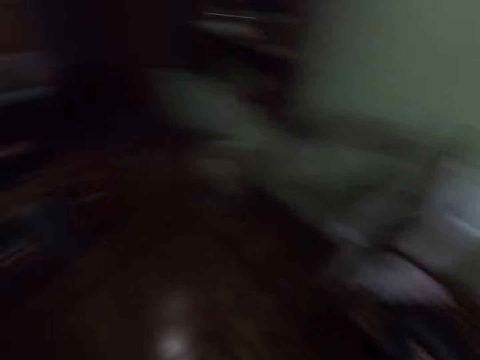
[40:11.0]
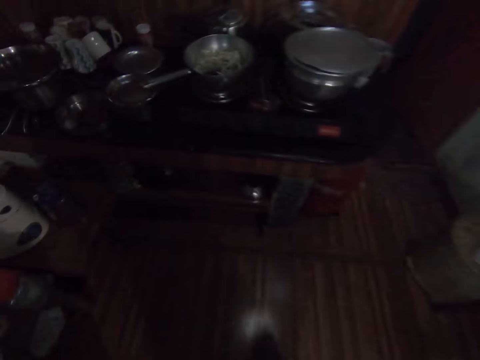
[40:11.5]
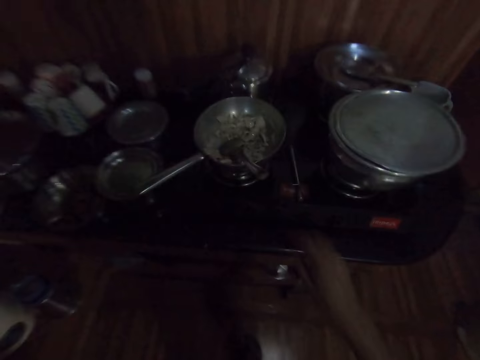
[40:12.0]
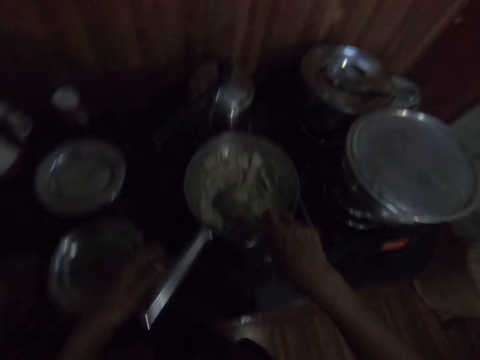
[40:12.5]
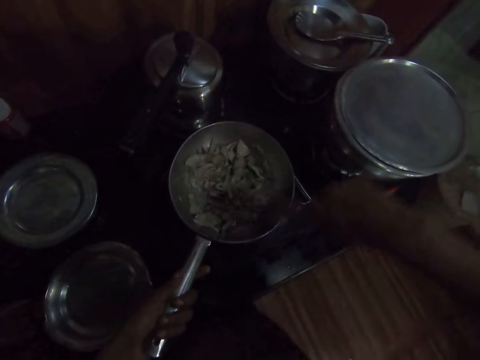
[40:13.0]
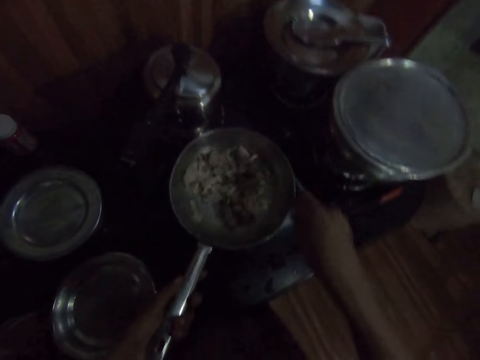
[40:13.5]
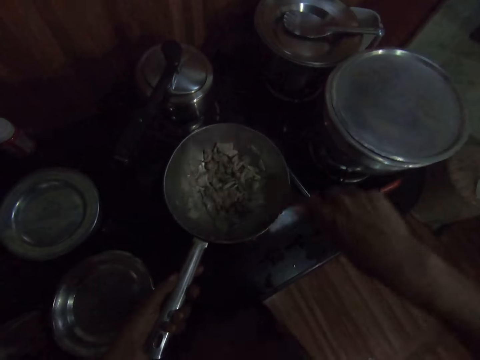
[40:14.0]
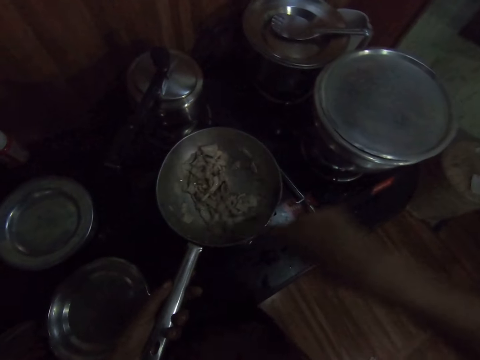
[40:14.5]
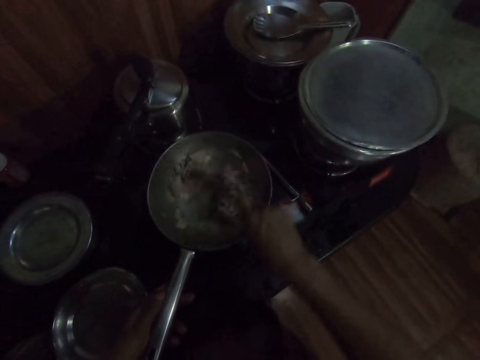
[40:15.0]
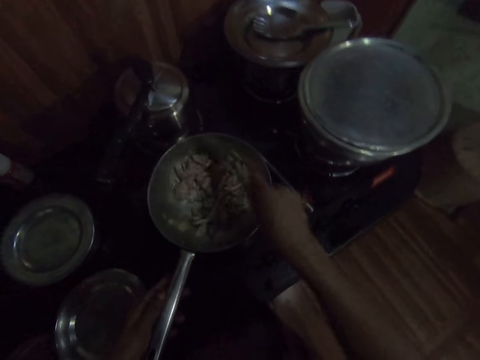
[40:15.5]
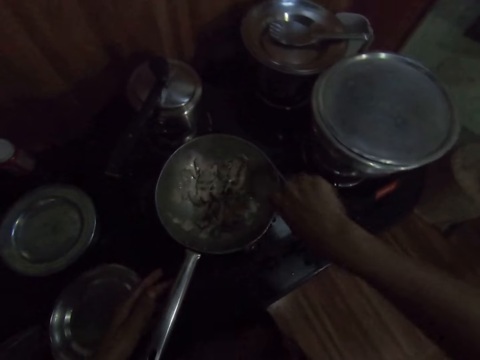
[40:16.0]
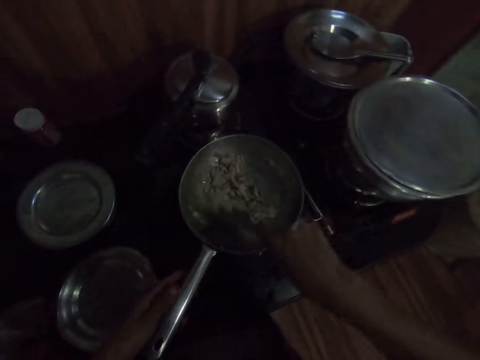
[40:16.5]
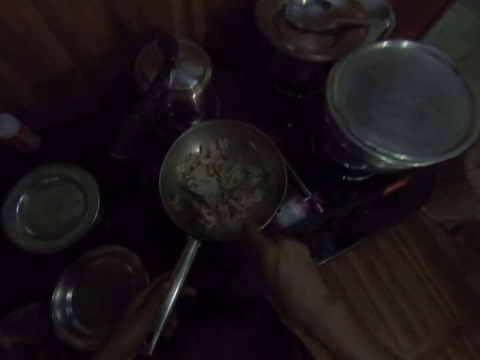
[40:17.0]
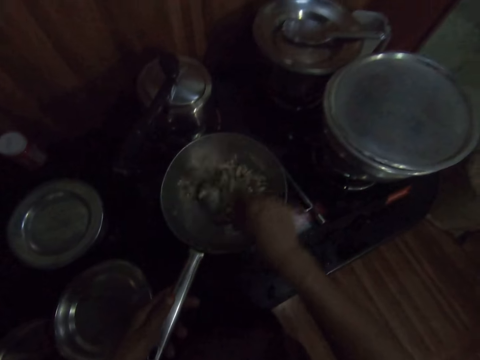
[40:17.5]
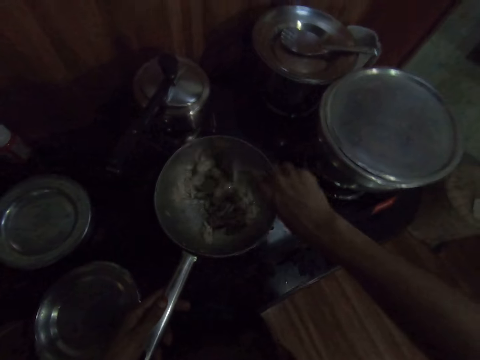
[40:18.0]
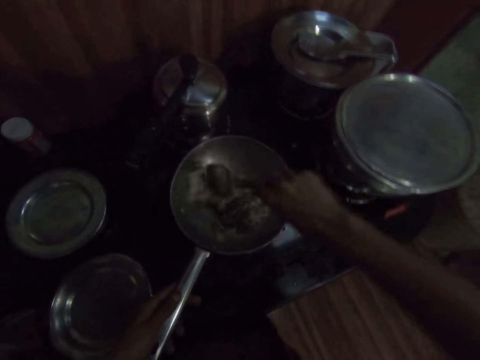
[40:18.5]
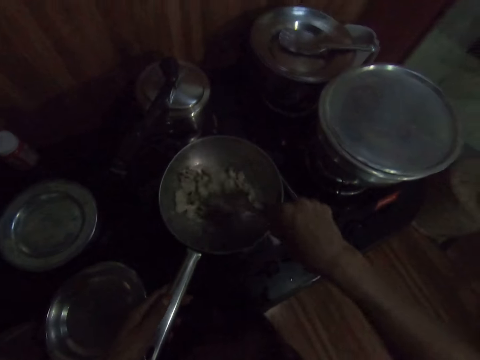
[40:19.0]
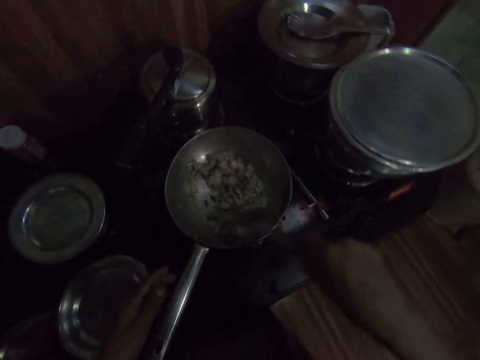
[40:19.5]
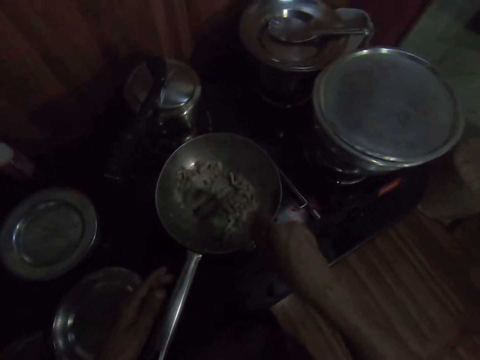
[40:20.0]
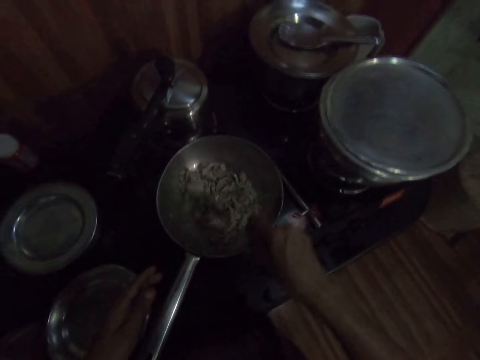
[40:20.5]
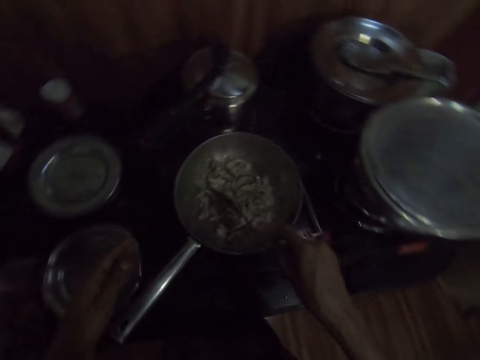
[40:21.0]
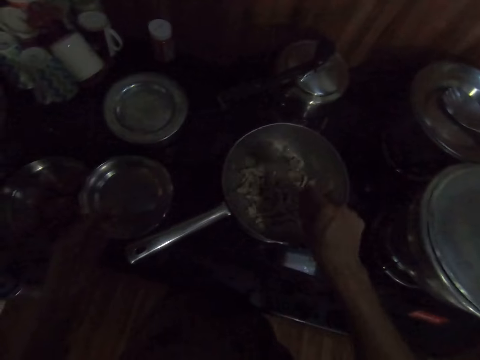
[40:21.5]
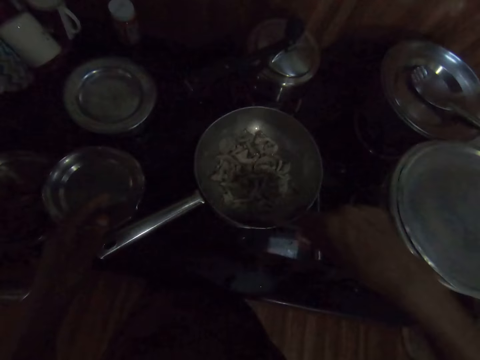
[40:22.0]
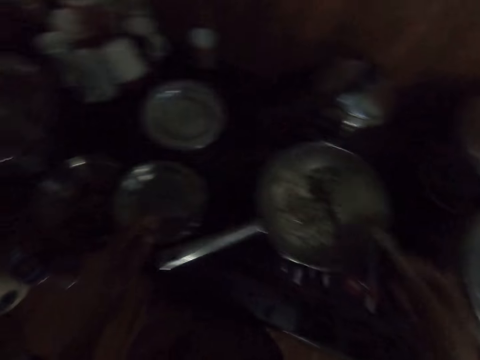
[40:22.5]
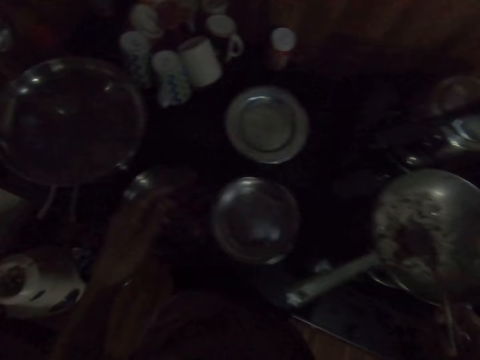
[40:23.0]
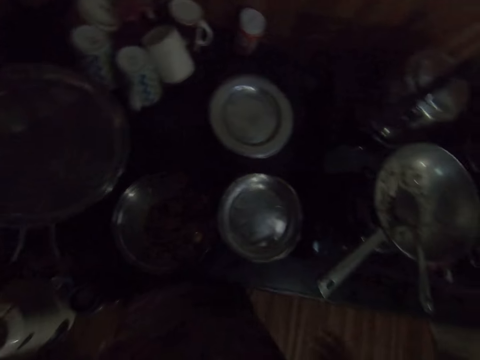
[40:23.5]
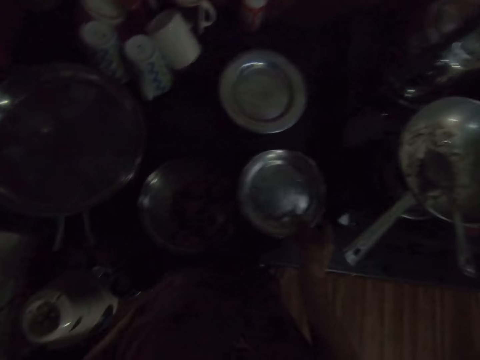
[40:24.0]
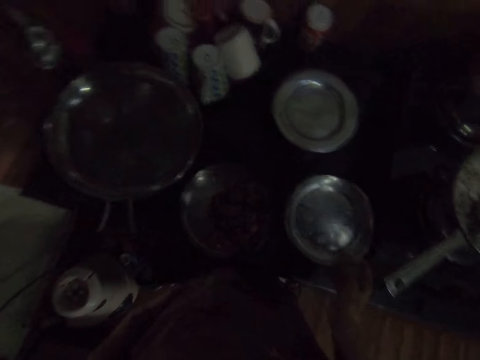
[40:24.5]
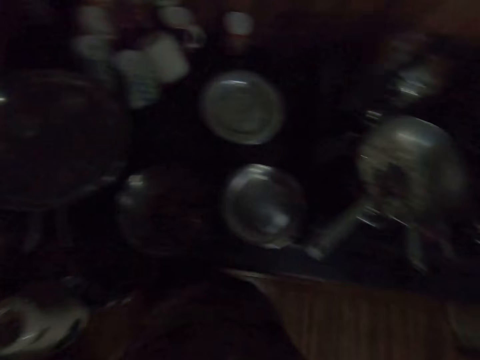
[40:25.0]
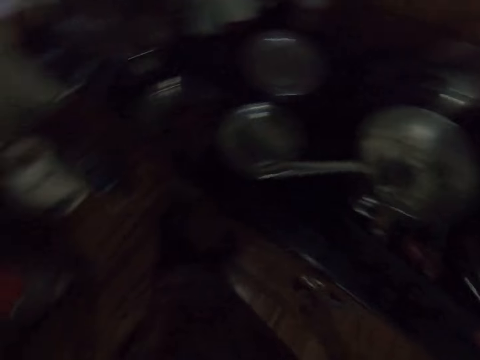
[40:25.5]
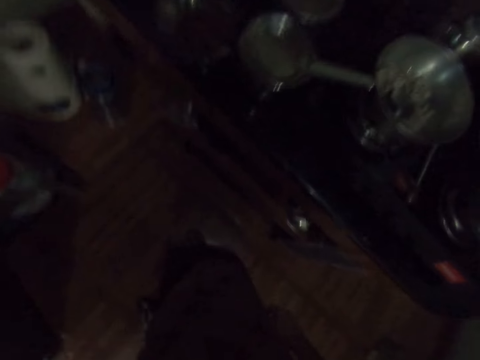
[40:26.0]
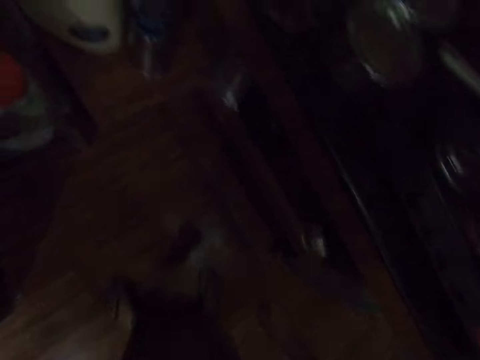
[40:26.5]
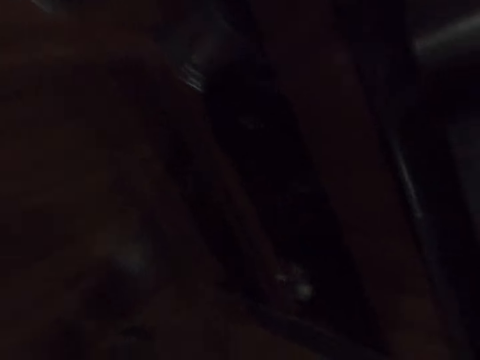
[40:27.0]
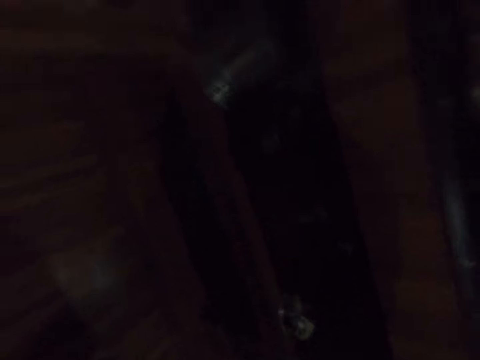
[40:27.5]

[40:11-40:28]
The camera wearer drops the bottle on the table with her right hand. She looks around and walks around. She picks the spoon from the pan on the cooker with her right hand. She stirs the onions in the pan on the cooker with the spoon in her right hand. She dialogues with a man. The camera wearer stirs the food. She drops the spoon in the pan on the cooker with her right hand. She looks around. She moves the bowl on the cooker with her right hand. She looks around.

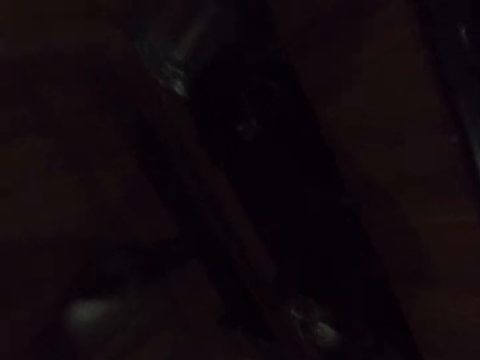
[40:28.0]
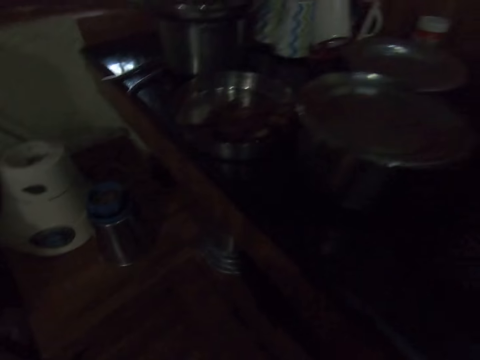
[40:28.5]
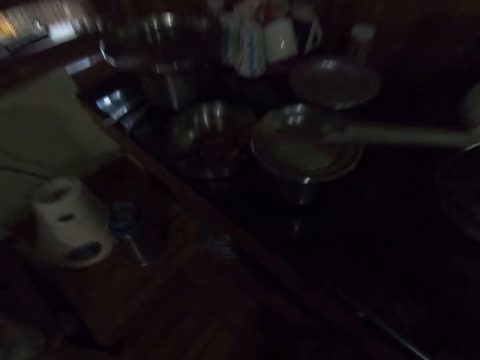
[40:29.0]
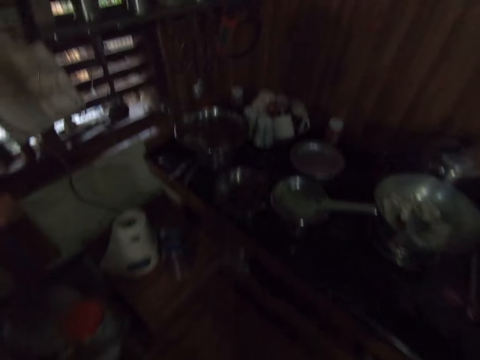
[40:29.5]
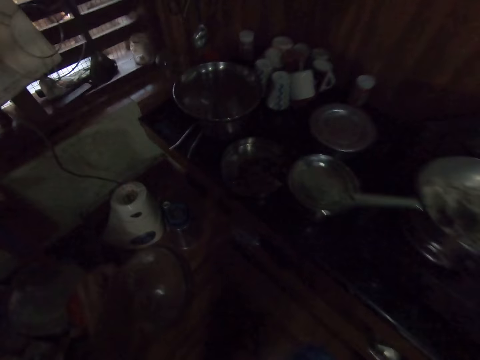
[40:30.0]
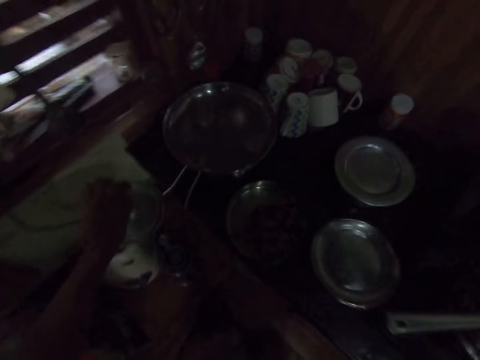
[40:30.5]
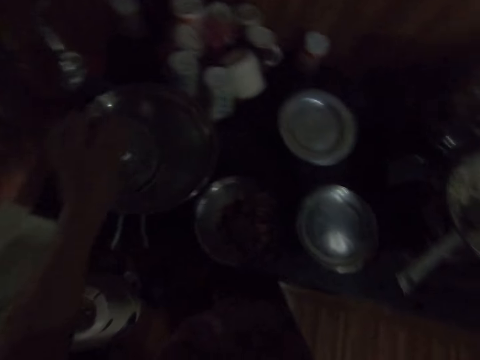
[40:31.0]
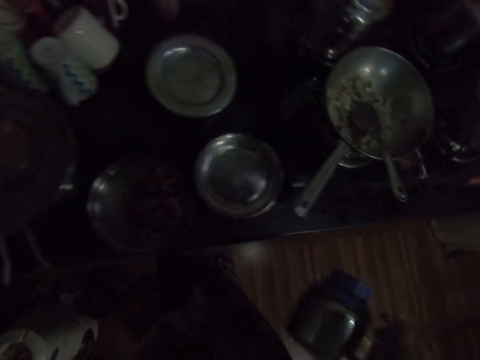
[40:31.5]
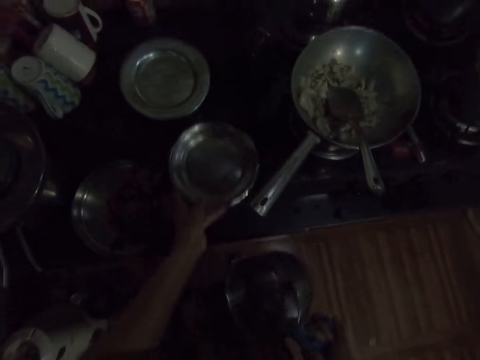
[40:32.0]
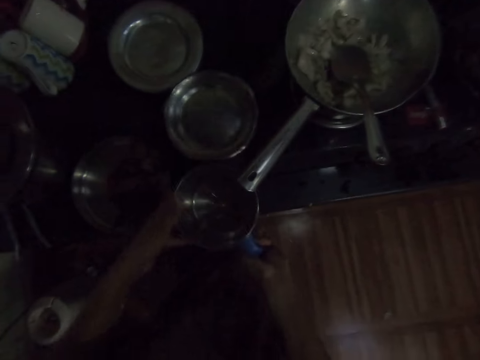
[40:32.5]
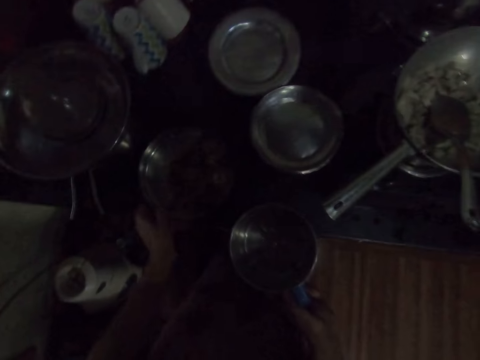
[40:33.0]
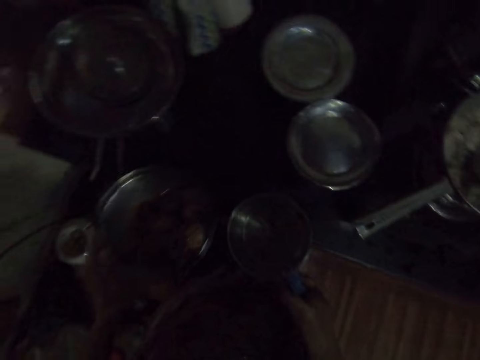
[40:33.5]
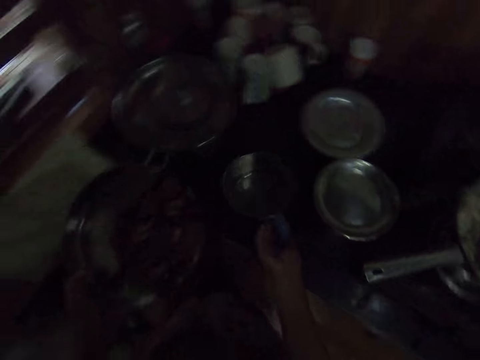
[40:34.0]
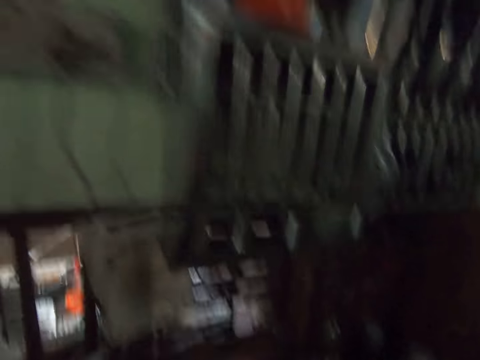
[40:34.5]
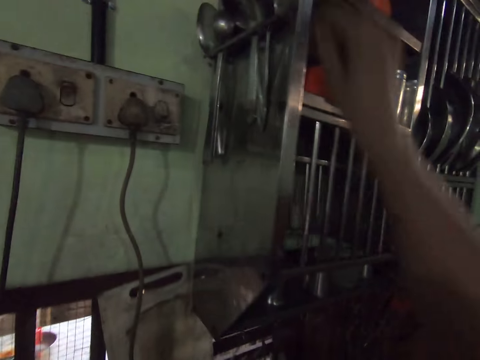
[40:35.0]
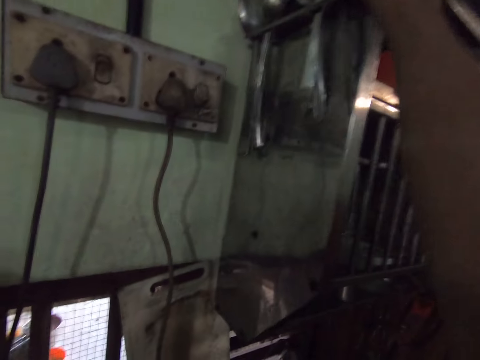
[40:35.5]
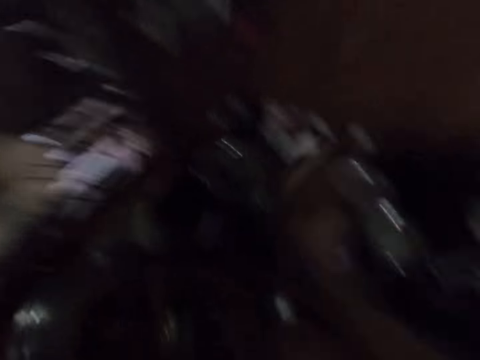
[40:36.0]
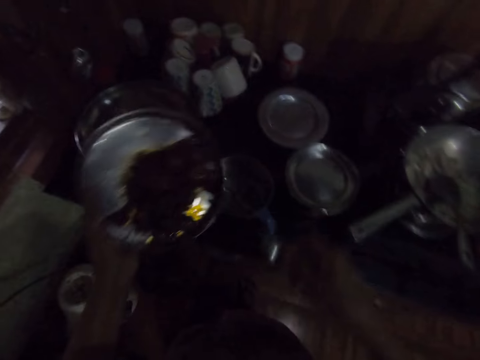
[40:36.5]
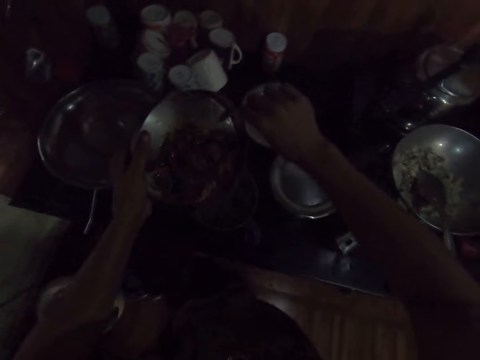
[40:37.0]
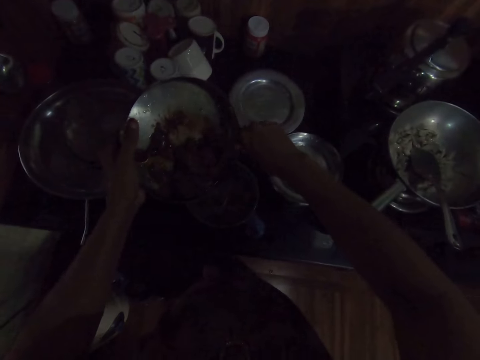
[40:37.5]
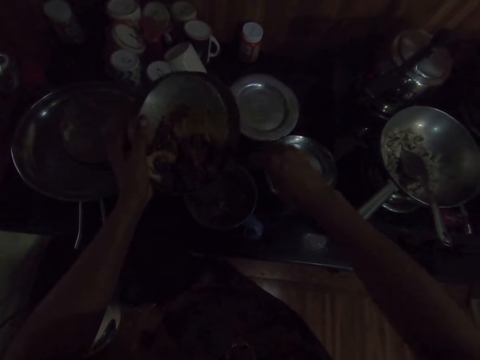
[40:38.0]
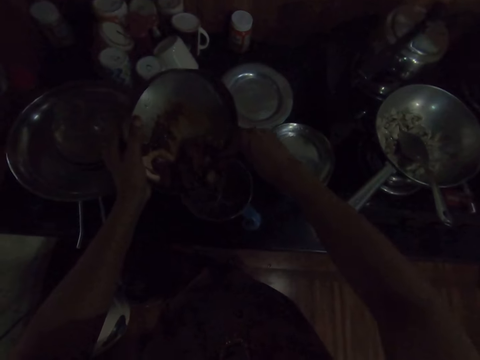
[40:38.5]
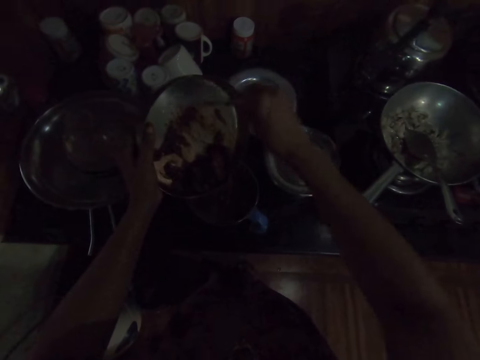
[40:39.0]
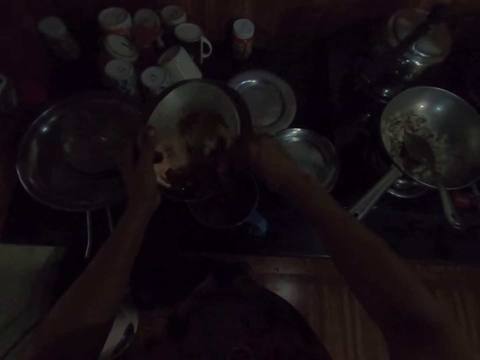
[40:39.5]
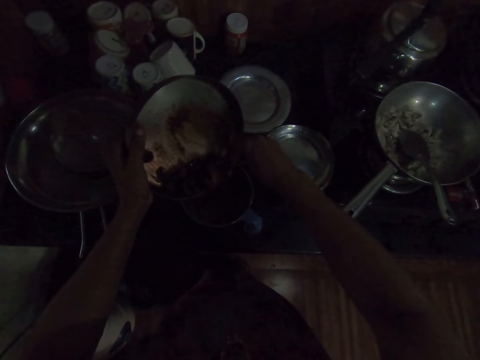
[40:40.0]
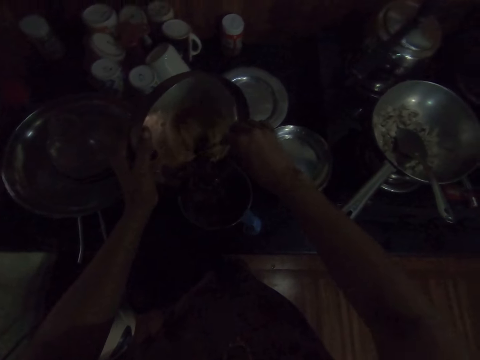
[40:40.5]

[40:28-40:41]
The camera wearer picks a pot and cover from under the kitchen counter with both hands. She drops the cover on a tray on the kitchen counter with her left hand. She moves the bowl on the cooker with her left hand. She picks the bowl from the cooker with her left hand. She drops the pot on the cooker with her right hand. She picks a spoon from a hanger on a kitchen cabinet with her right hand. She scrapes some food from the bowl in her left hand into the pot on the cooker with the spoon in her right hand. She pours food in a plate.
